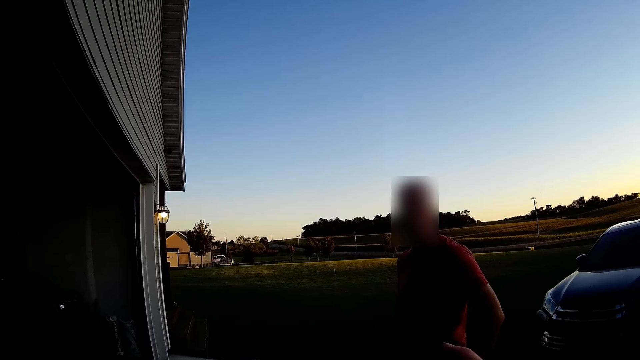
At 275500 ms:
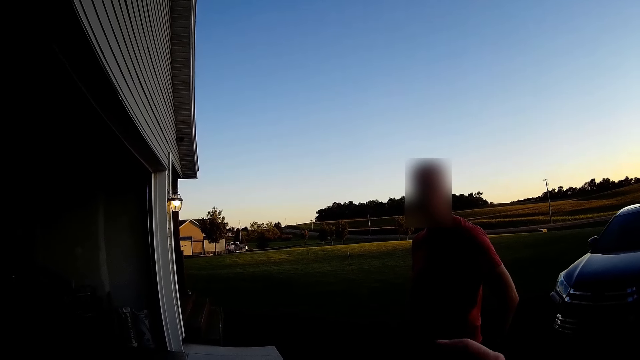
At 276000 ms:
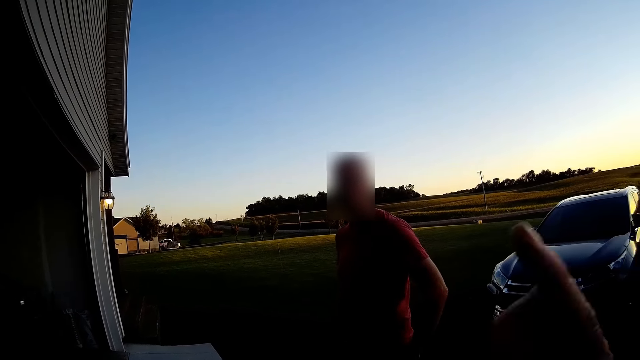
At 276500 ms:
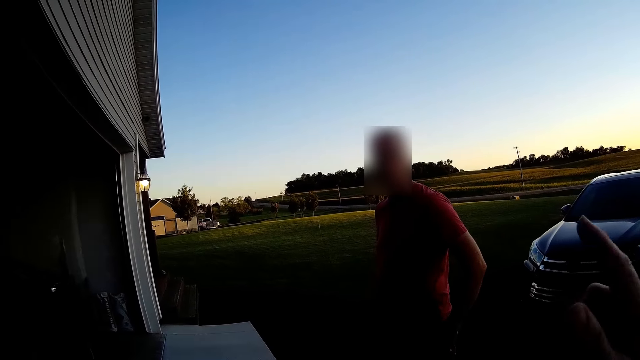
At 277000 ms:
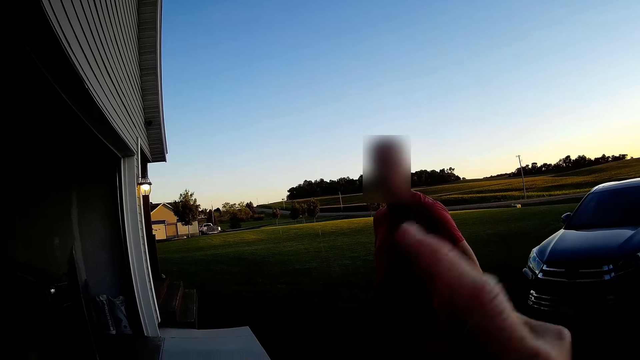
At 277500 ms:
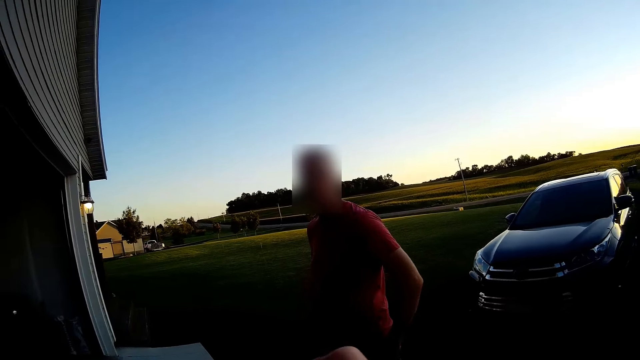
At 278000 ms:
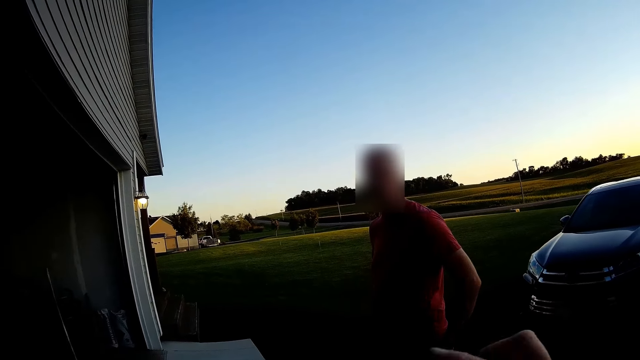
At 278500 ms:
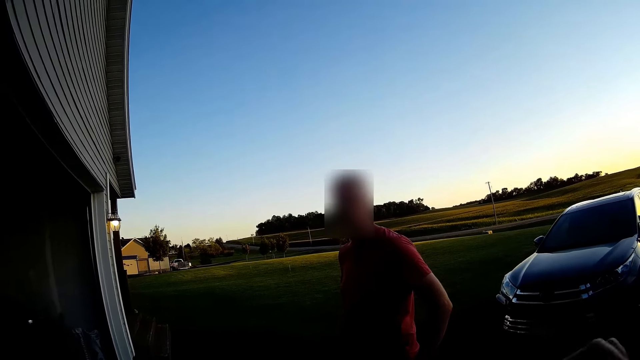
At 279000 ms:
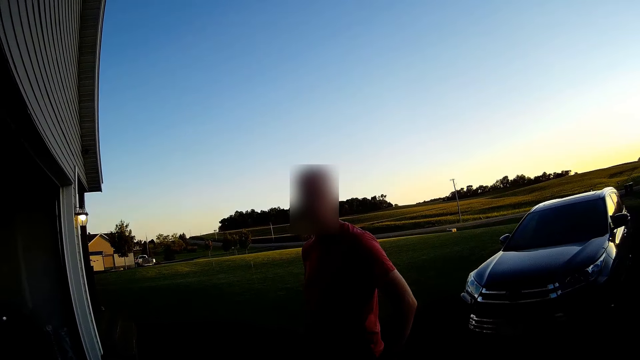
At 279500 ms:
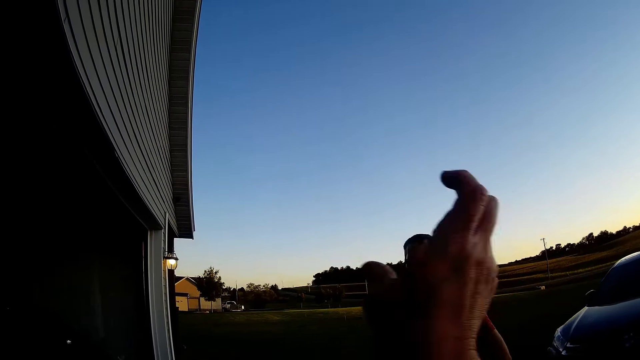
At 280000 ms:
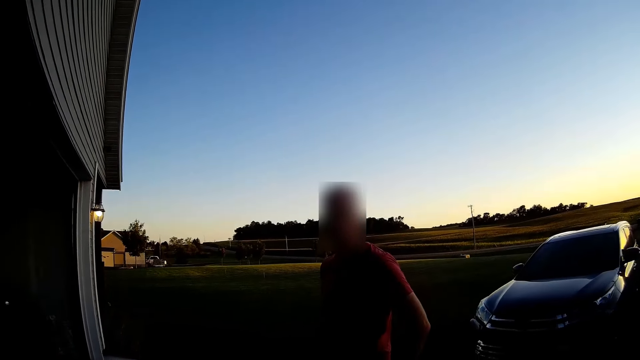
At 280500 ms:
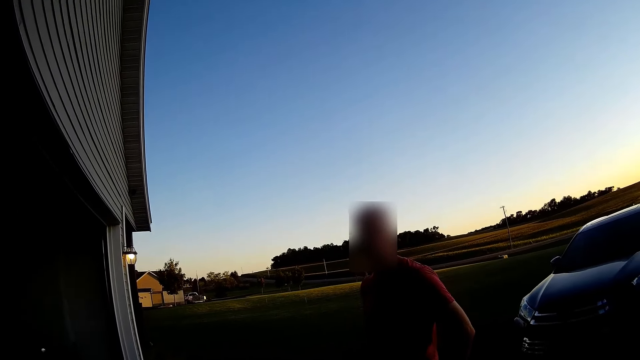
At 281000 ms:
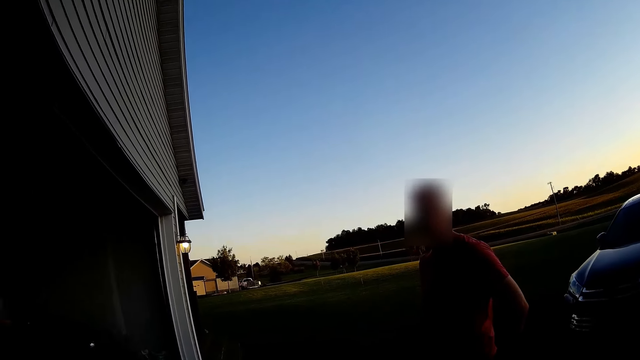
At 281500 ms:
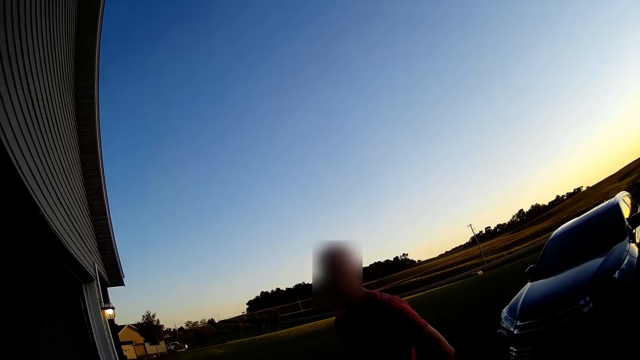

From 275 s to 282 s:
The camera wearer looks at a person.

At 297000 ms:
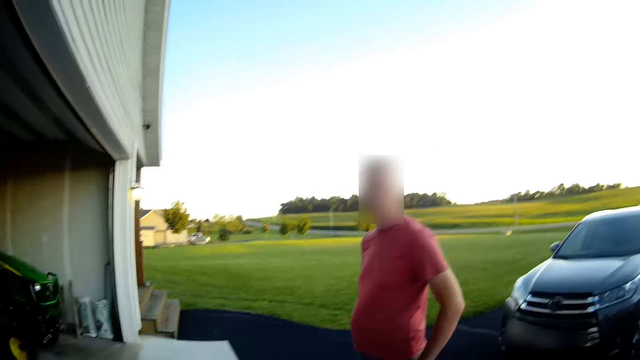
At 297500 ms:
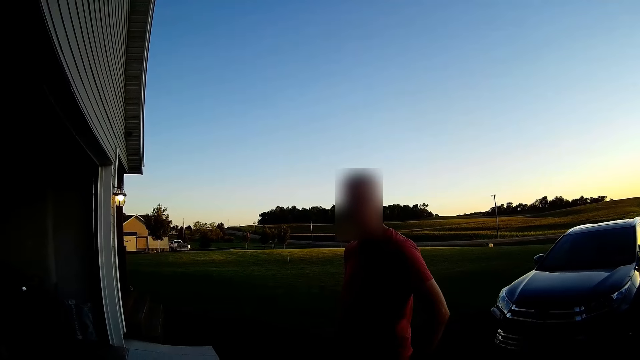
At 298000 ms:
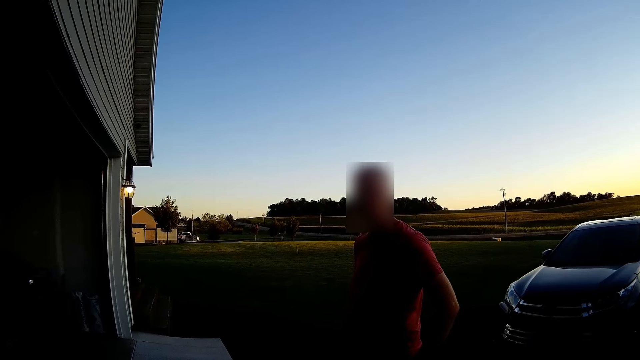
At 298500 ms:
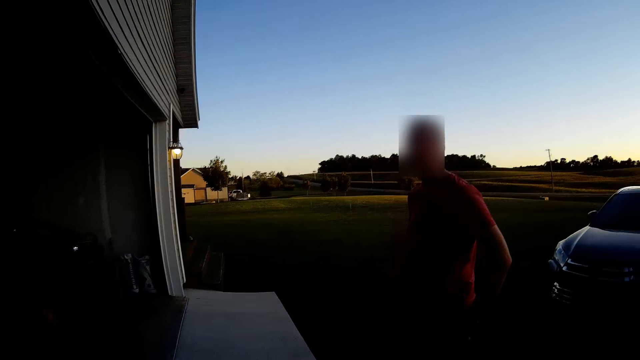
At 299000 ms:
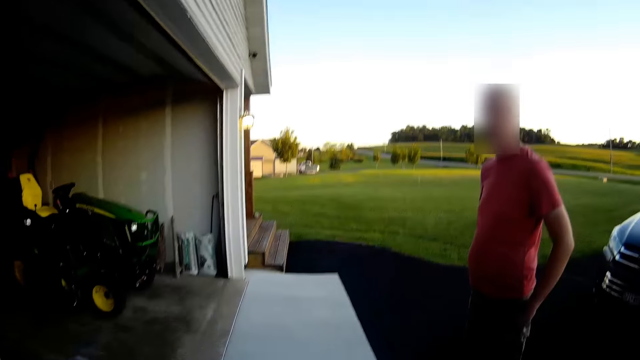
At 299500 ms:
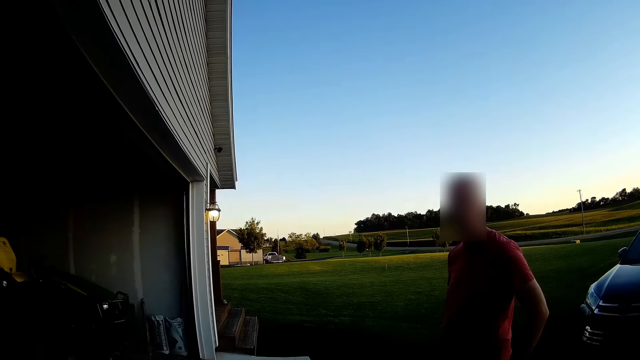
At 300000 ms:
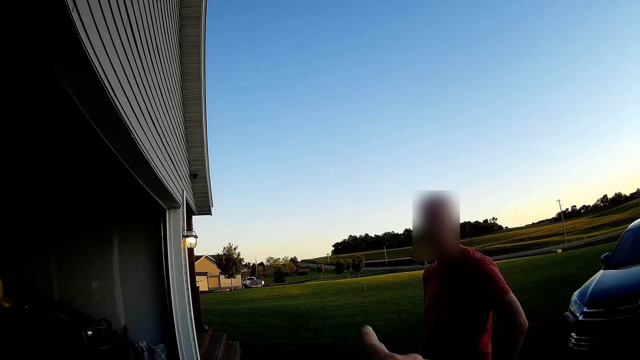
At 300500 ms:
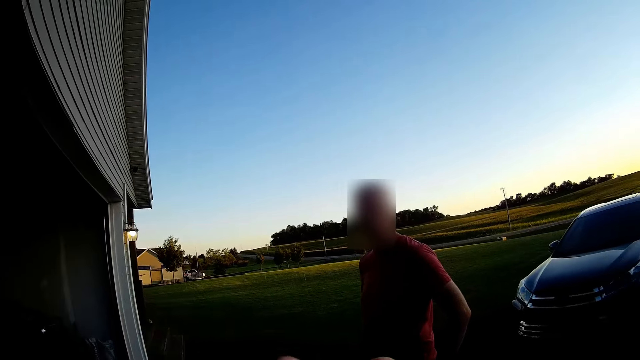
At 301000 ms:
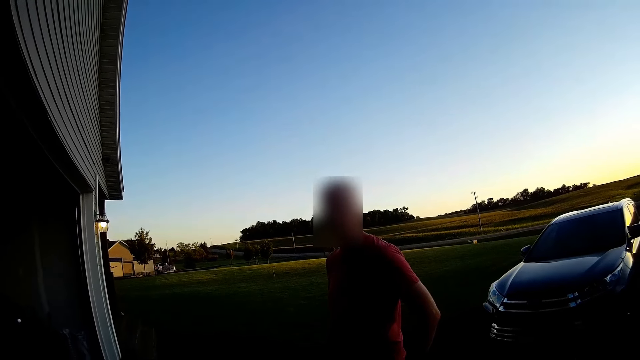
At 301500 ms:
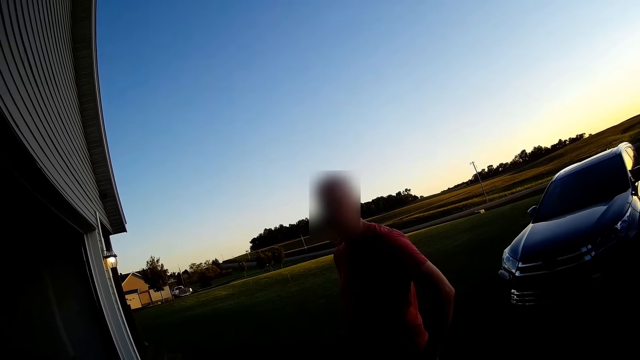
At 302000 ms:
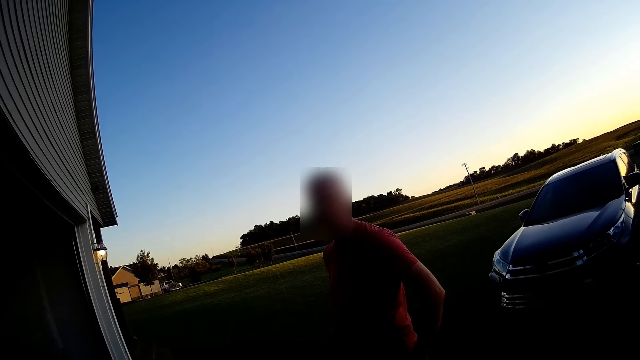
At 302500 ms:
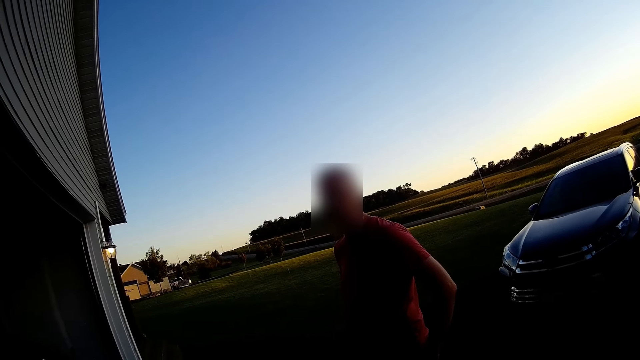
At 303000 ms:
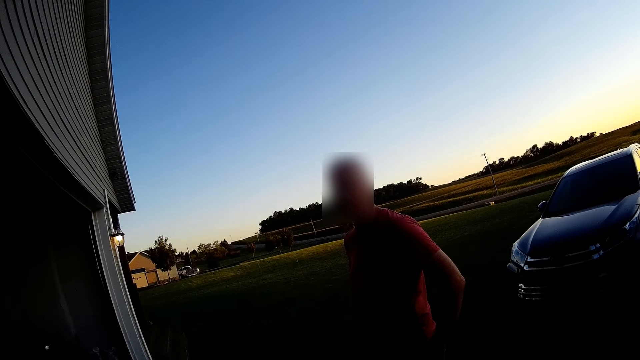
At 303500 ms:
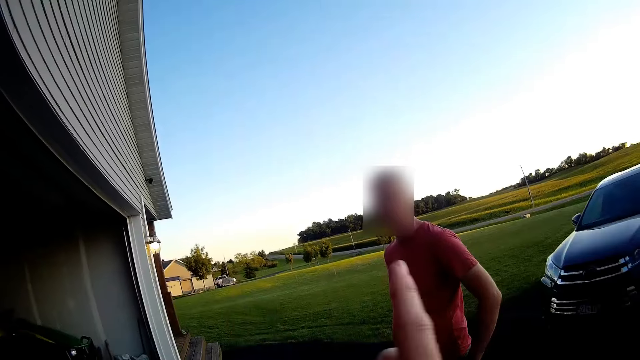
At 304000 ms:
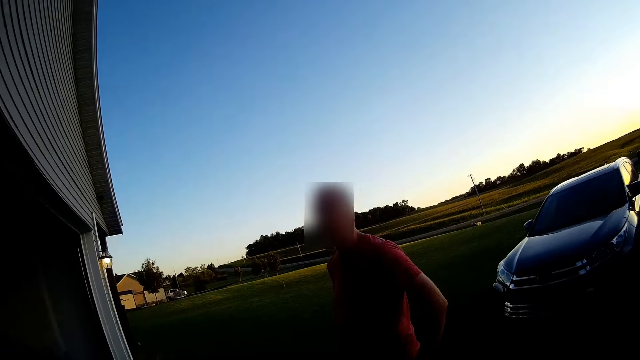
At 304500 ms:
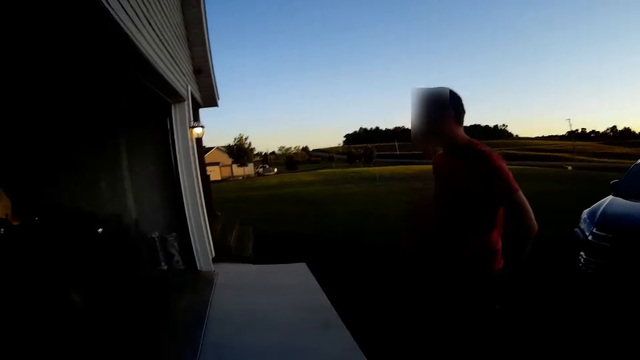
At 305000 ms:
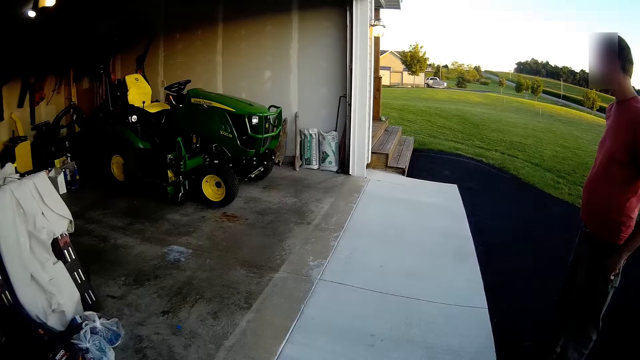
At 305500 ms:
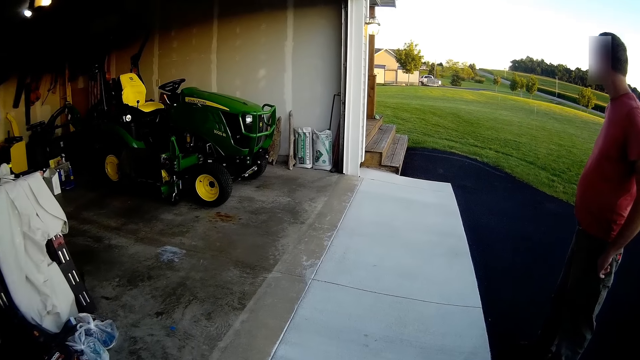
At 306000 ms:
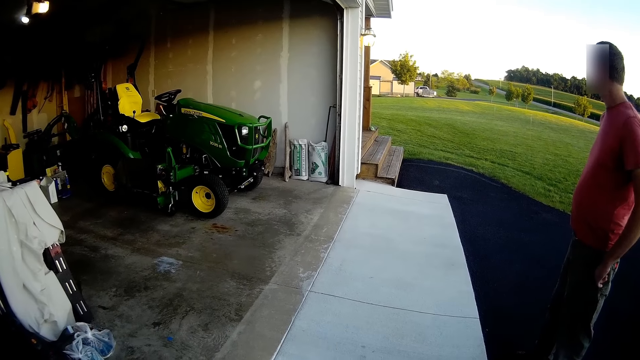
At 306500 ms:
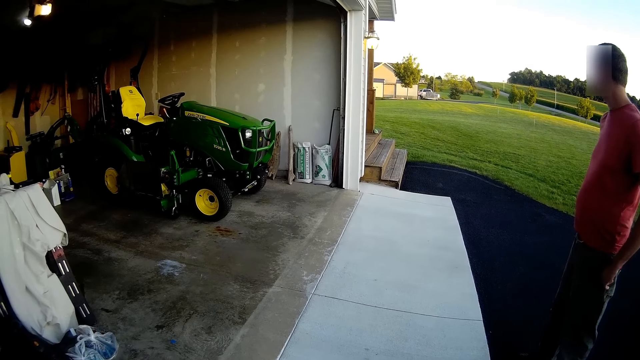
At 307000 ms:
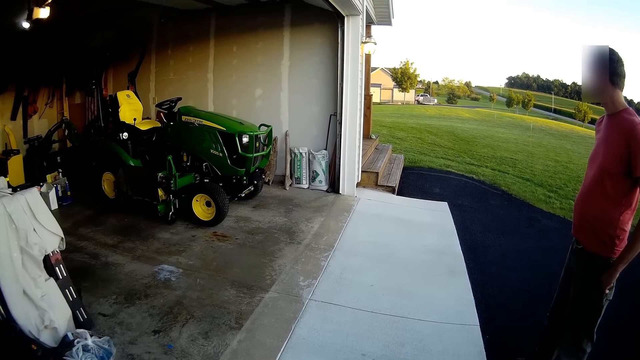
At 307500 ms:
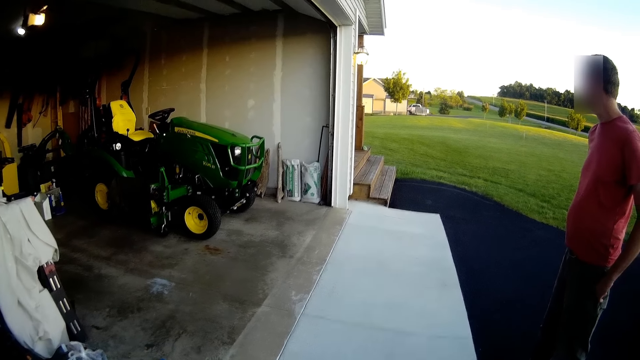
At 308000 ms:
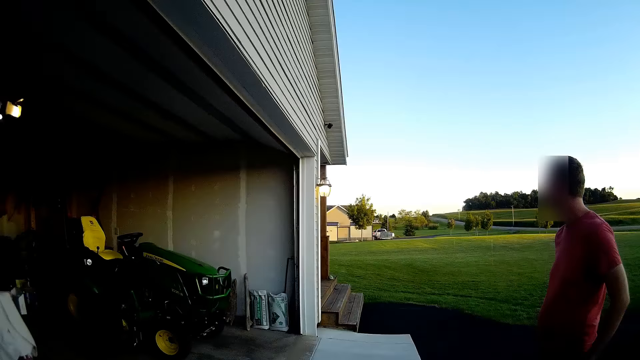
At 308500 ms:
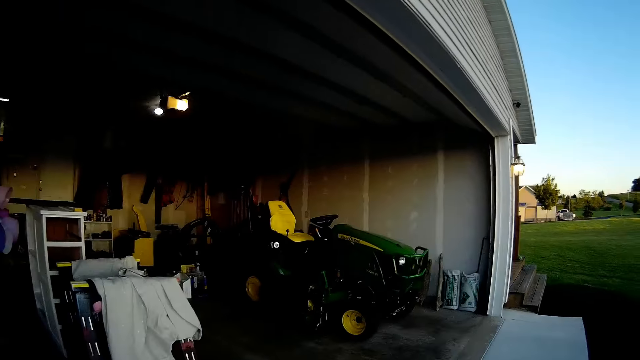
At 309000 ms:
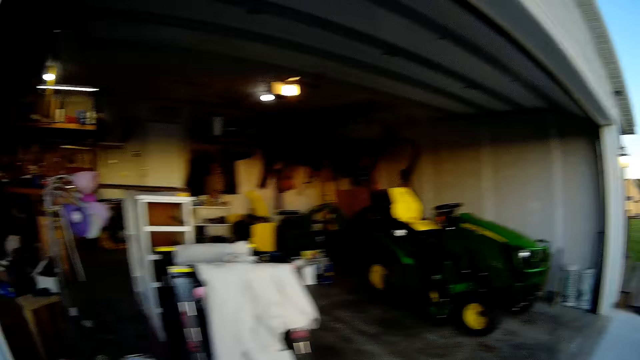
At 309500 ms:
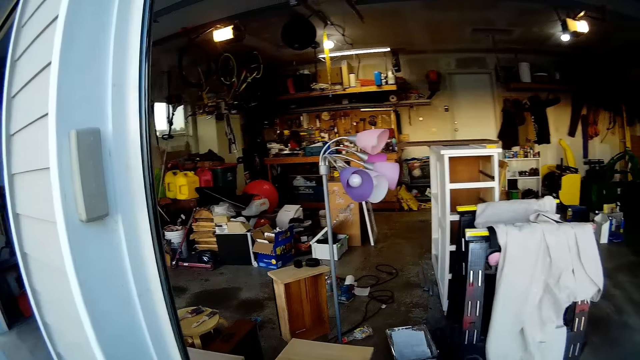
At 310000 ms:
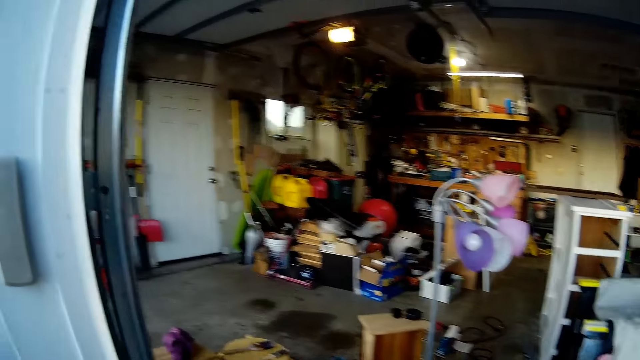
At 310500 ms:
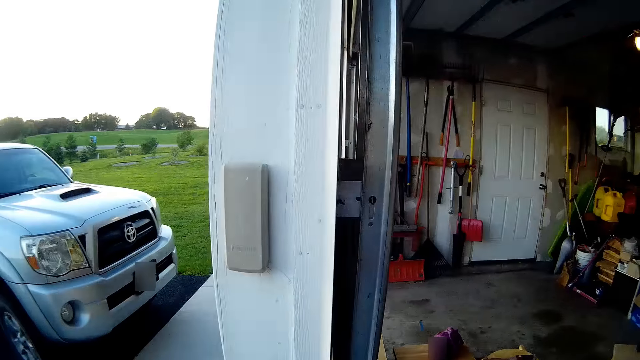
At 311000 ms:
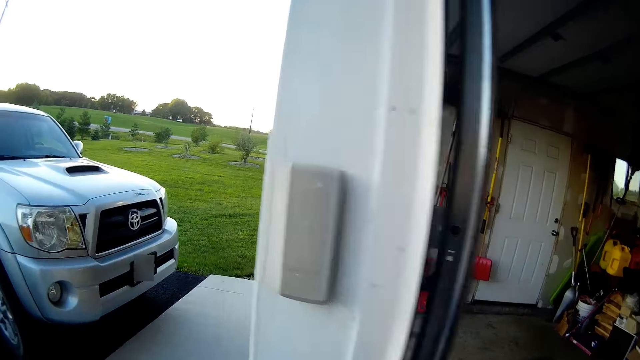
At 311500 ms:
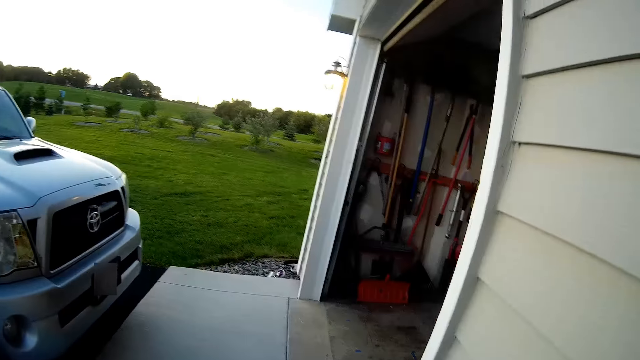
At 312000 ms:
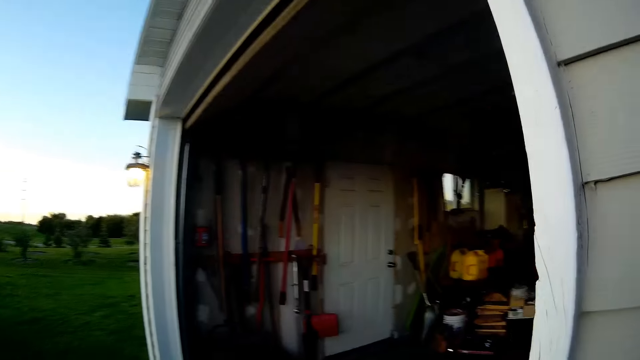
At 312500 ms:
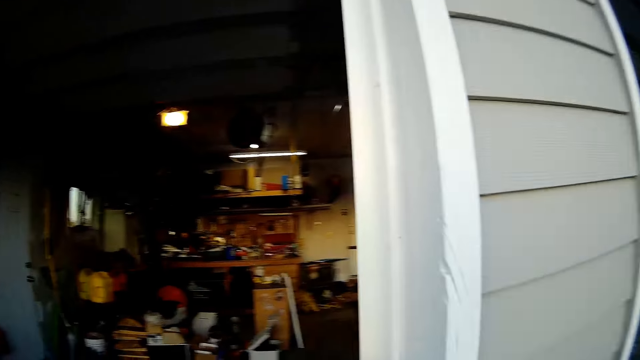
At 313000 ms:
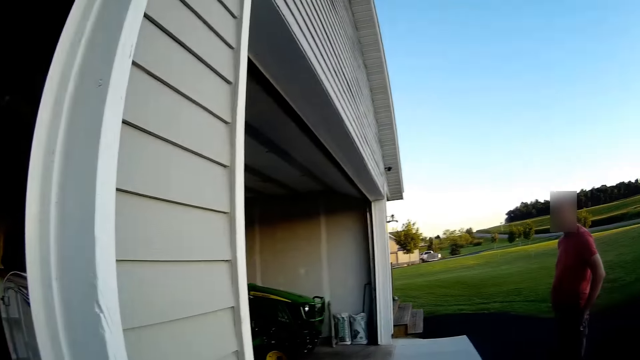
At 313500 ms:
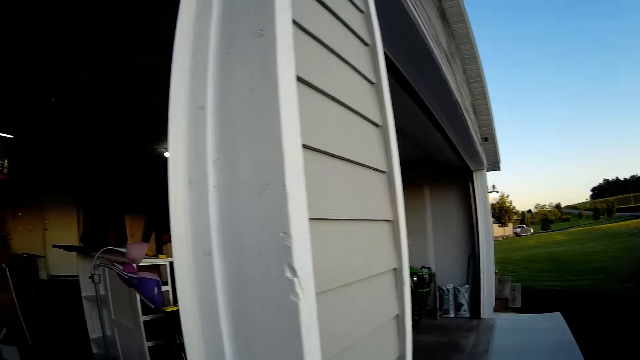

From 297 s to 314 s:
A person pockets in the compound. The camera wearer points around the compound. They look around. They walk towards the garage.
